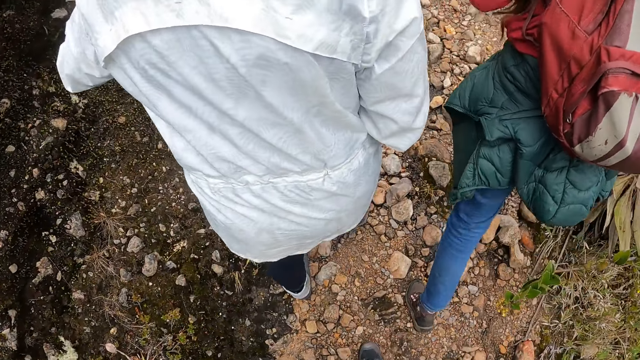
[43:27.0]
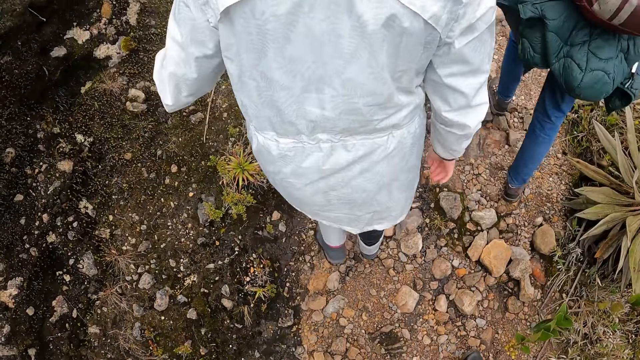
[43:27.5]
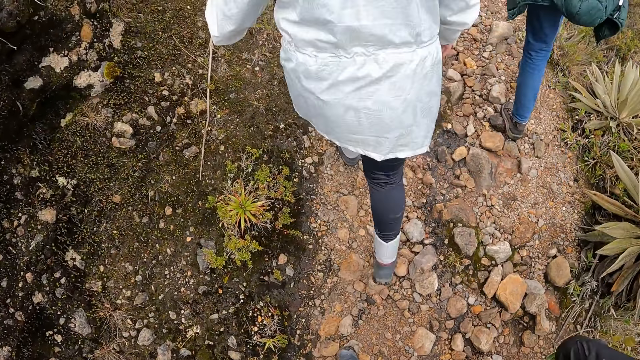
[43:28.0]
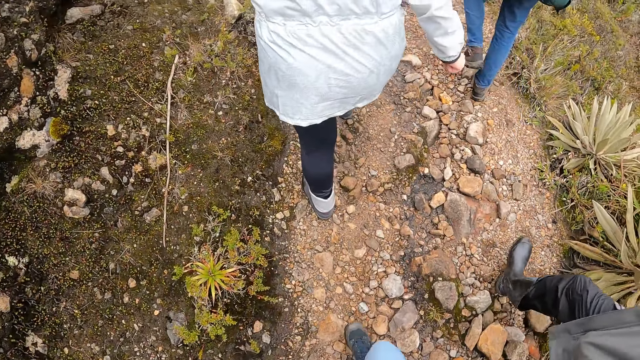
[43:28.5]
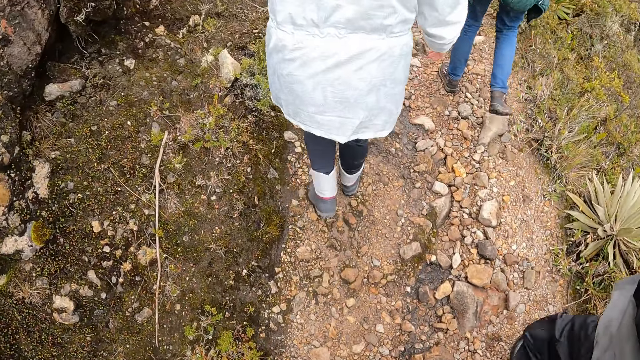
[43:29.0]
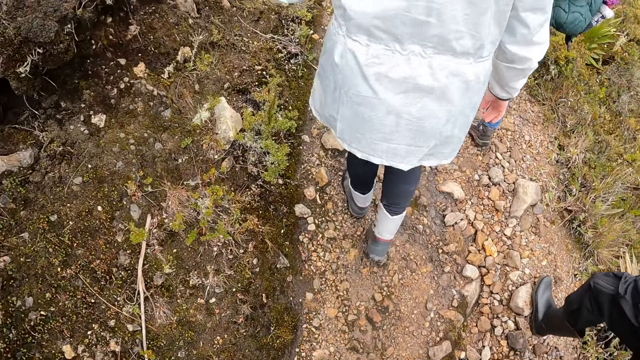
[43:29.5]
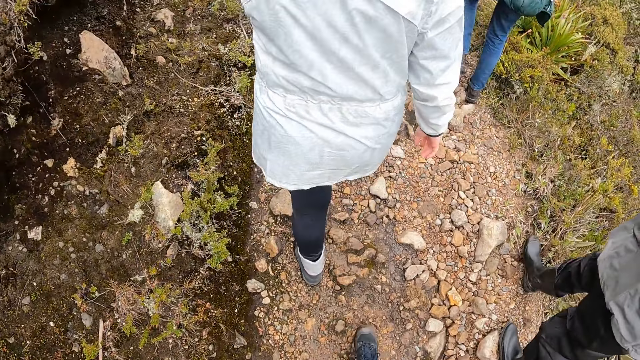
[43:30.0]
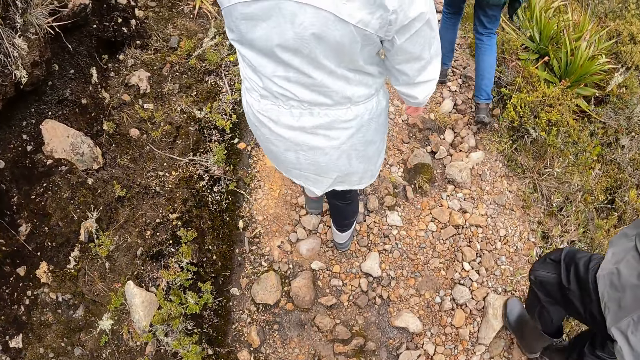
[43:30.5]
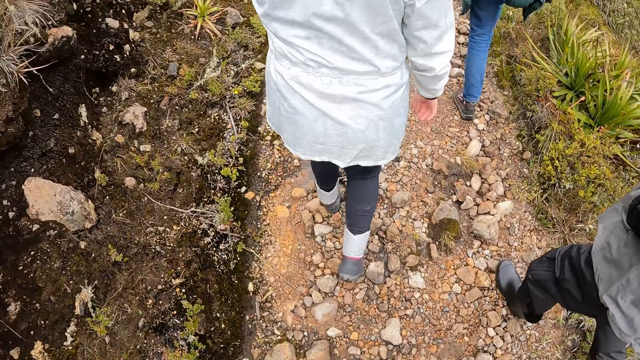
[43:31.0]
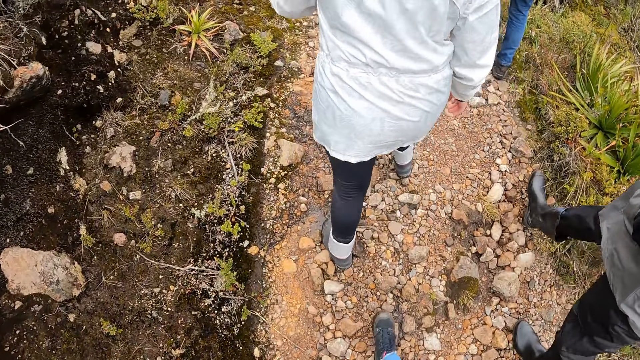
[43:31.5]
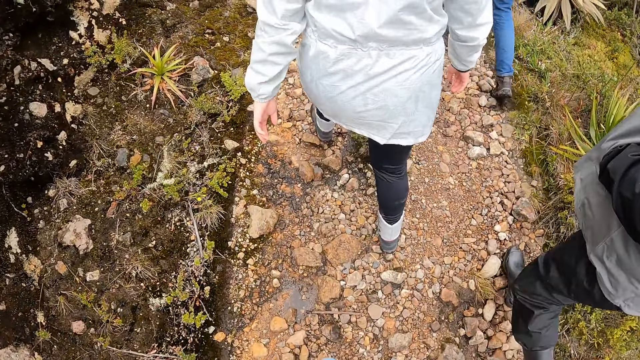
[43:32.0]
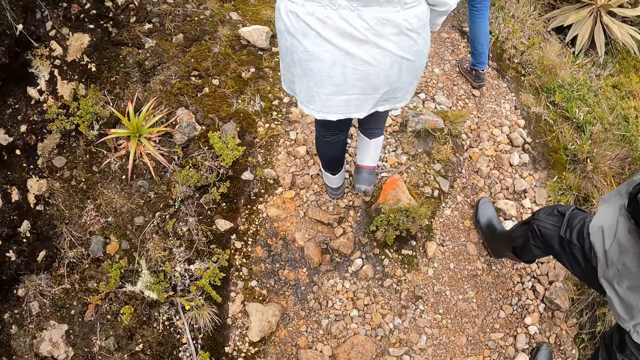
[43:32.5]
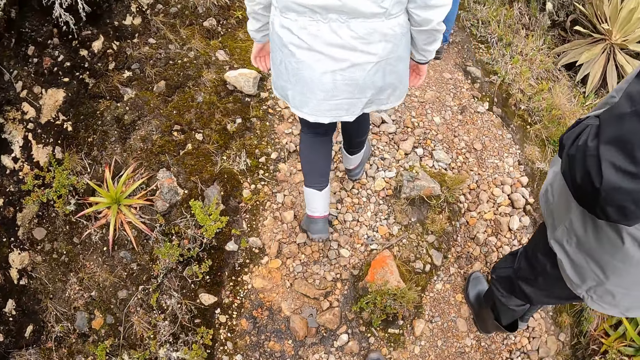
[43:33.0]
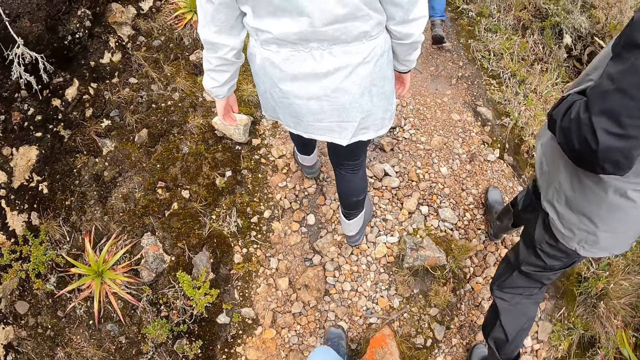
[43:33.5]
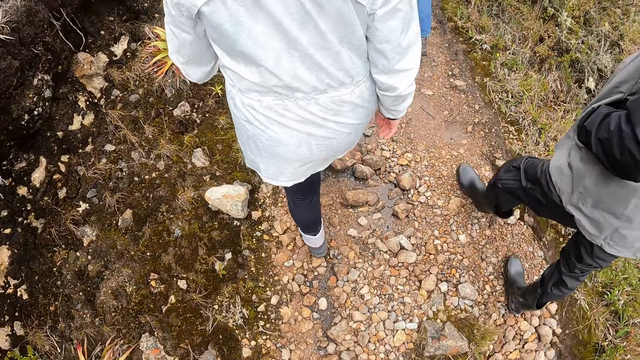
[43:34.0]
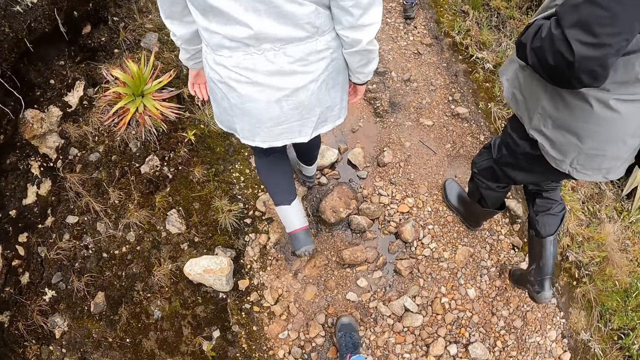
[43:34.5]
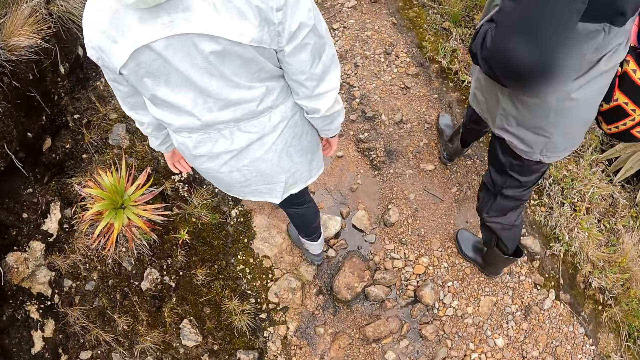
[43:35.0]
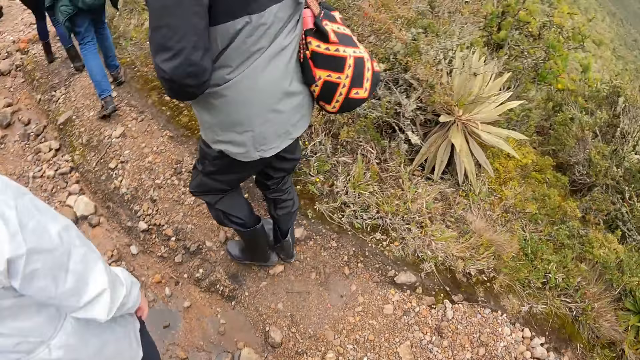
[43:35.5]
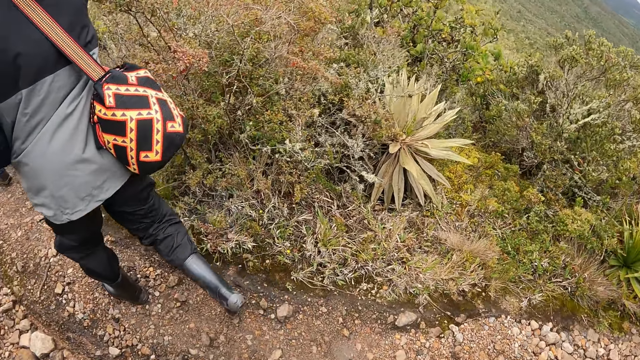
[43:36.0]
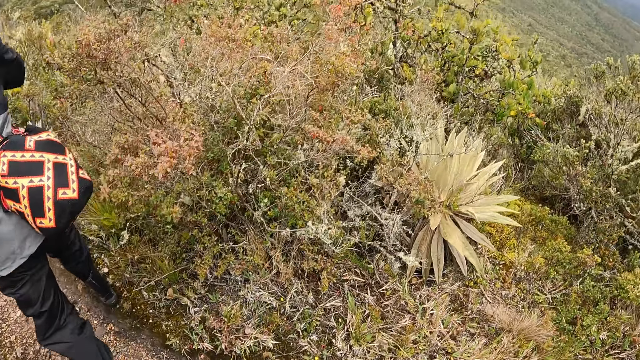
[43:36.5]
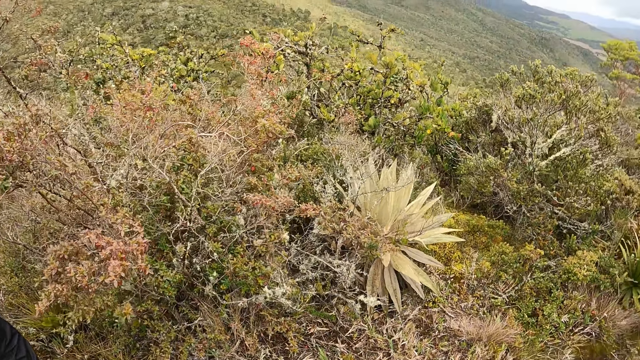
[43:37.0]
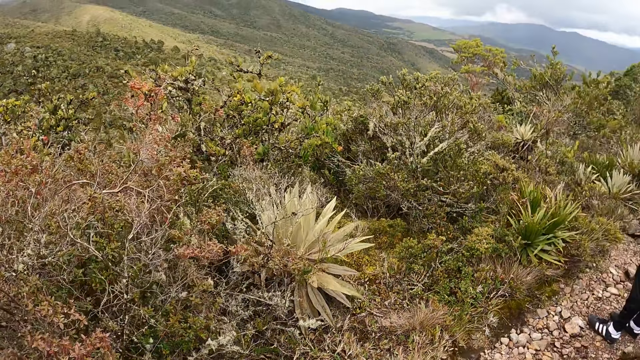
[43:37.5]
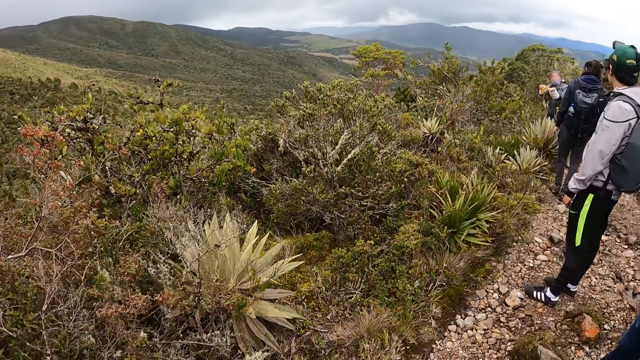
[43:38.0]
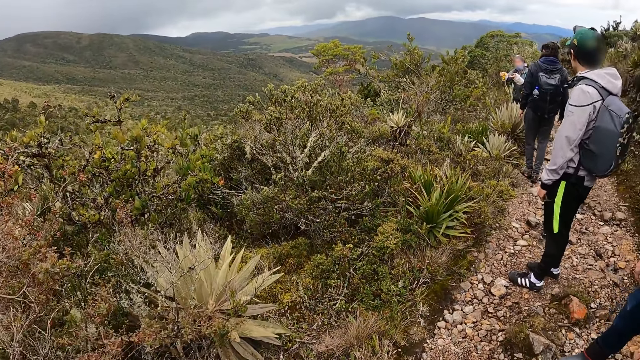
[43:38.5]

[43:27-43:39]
A lady walks around in the field. The camera wearer walks around in the field. They look around in the field.

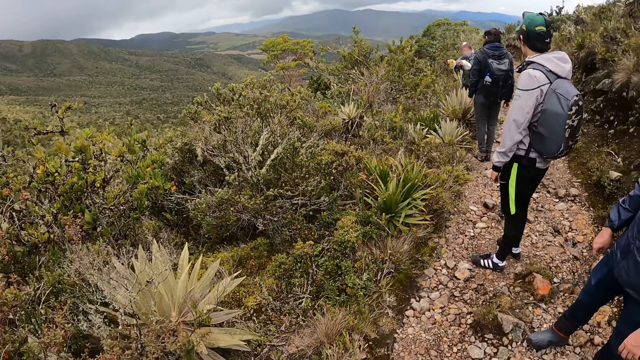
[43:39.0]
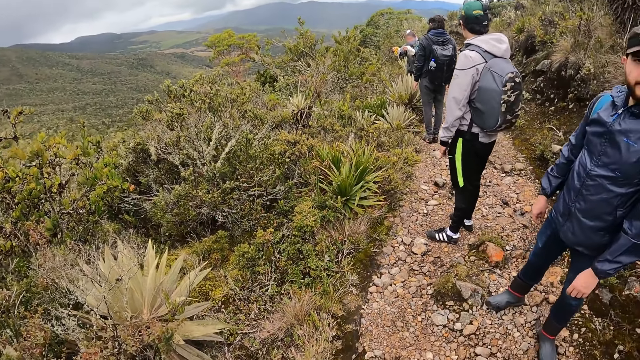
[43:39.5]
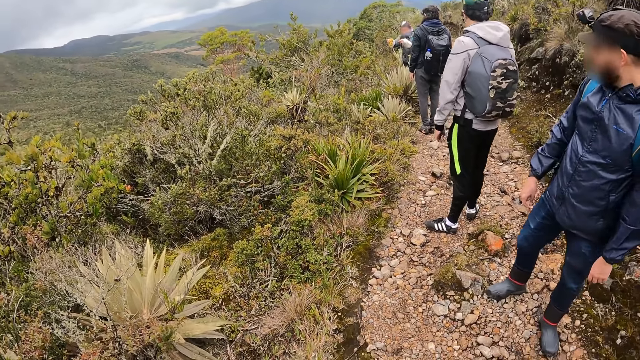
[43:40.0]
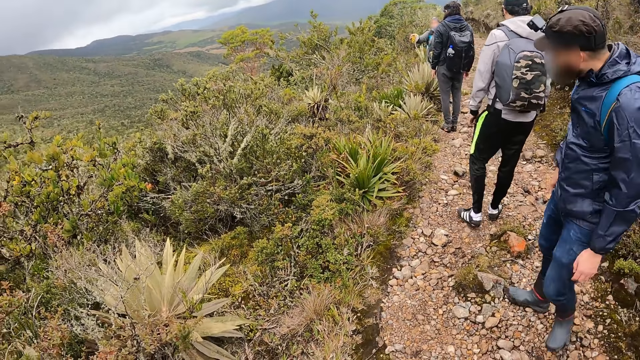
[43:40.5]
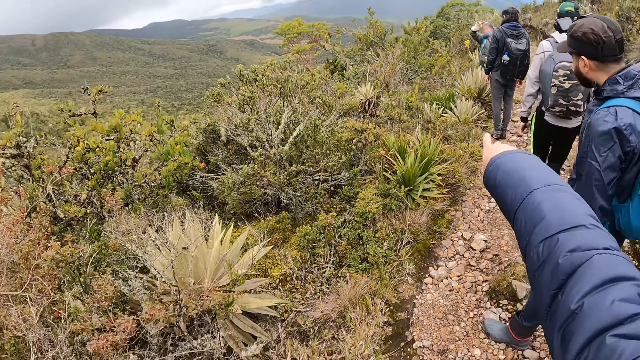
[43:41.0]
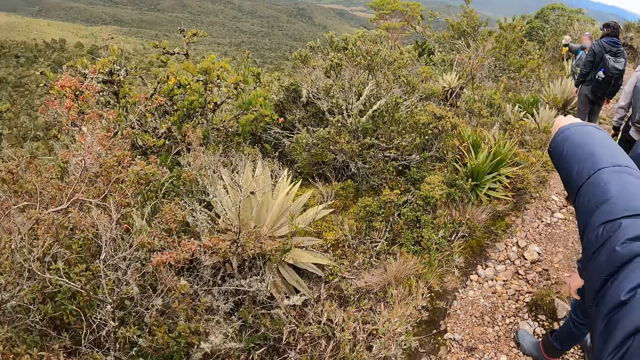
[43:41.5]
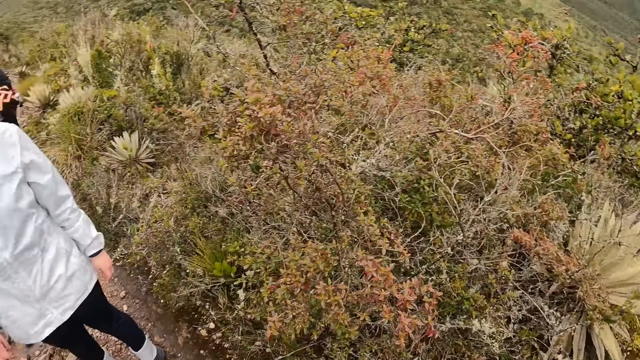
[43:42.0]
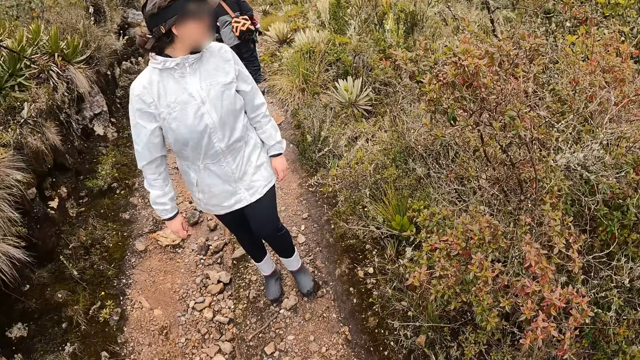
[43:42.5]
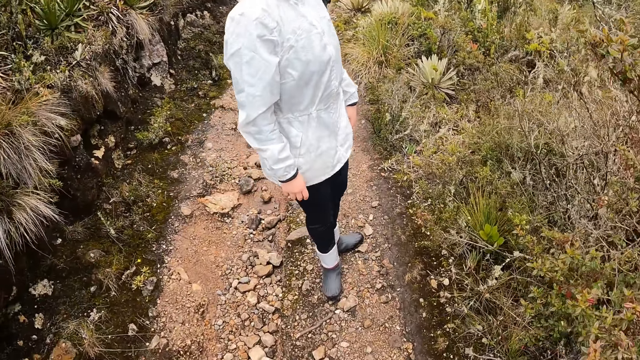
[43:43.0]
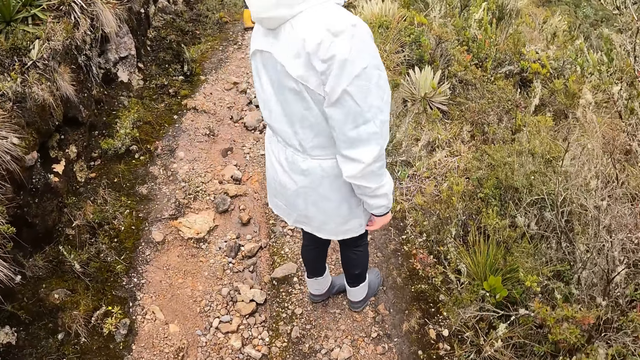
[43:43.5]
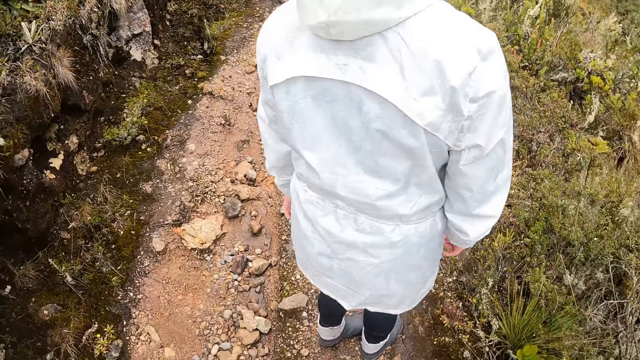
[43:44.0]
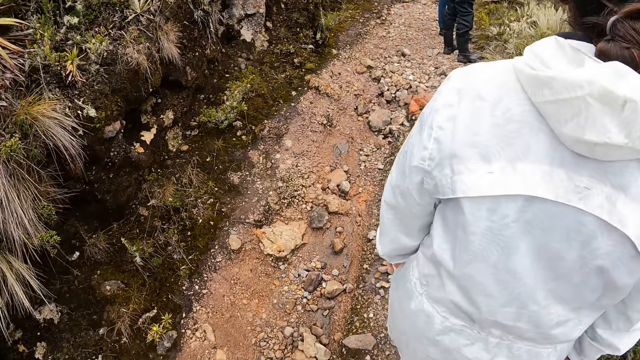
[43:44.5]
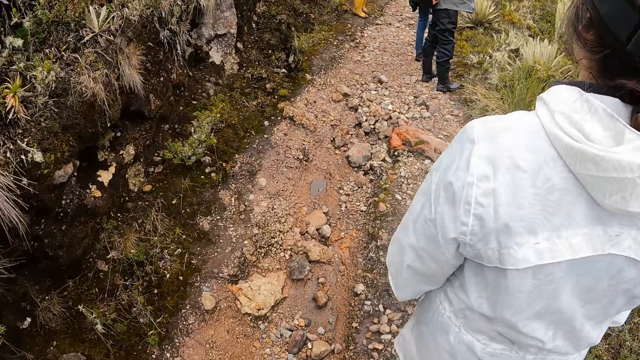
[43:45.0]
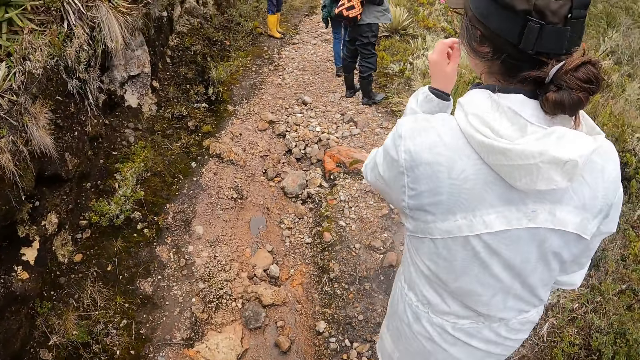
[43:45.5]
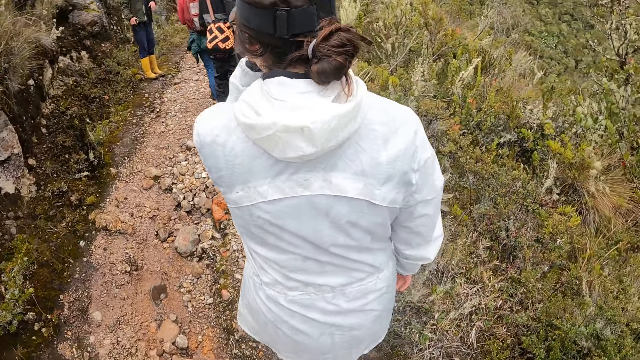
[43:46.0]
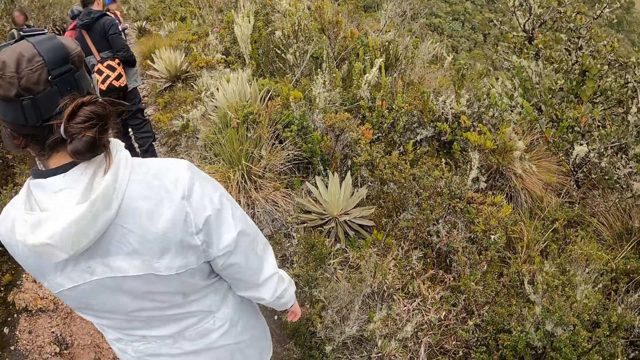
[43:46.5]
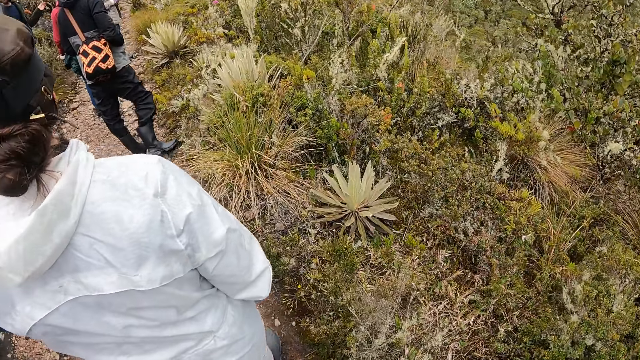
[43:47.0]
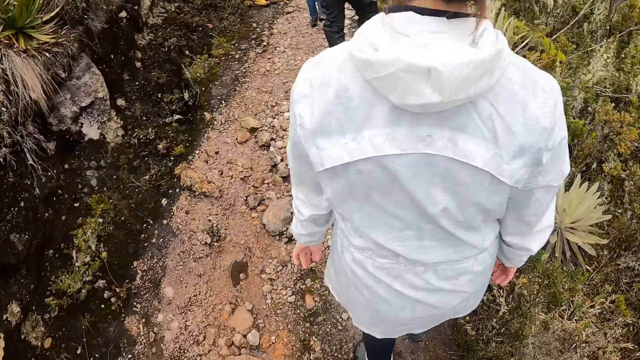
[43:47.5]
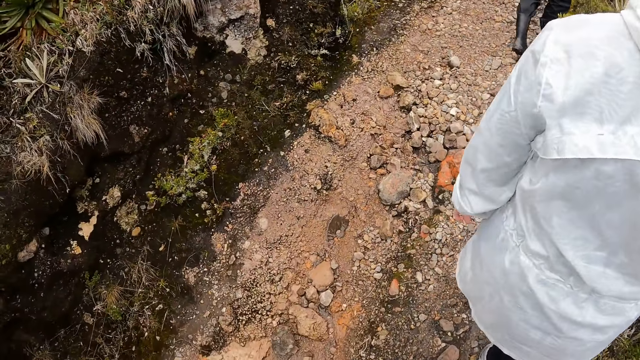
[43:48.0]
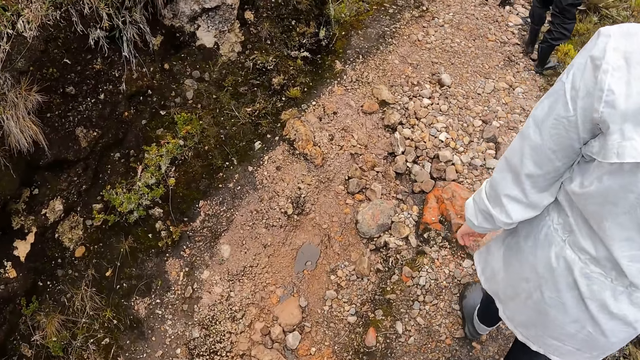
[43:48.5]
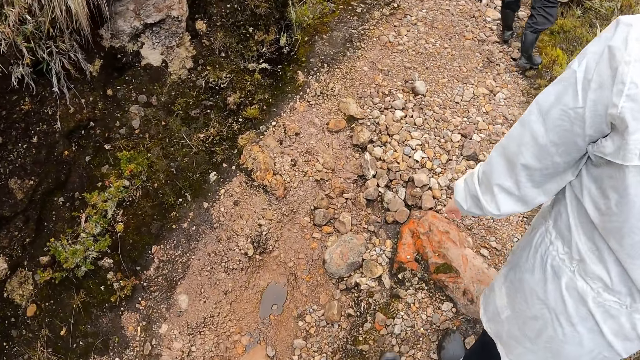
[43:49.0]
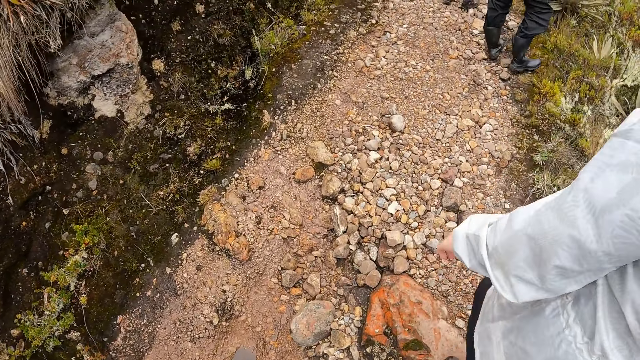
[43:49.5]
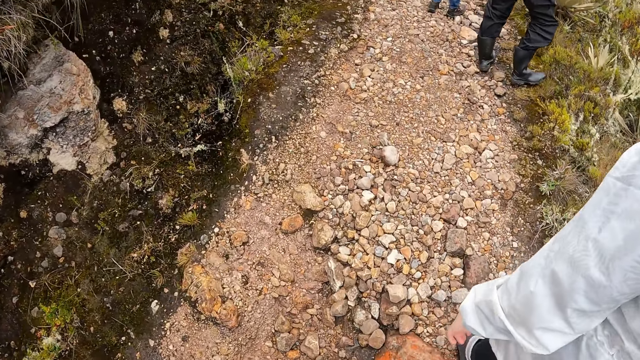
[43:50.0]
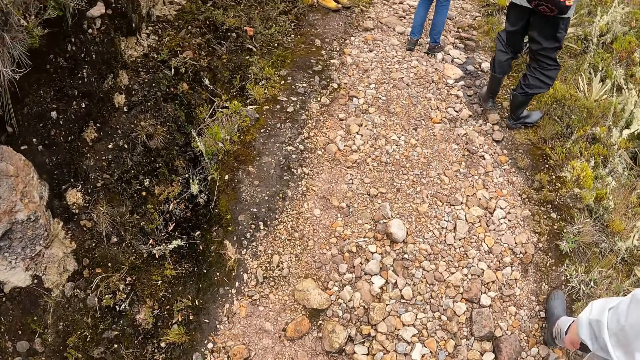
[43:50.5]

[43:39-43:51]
The camera wearer stretches his right hand. He points with the right hand in the field. He looks around in the field. He hikes on the mountain with the group of people. The woman adjusts her hair with her left hand. The camera wearer walks around in the field.
